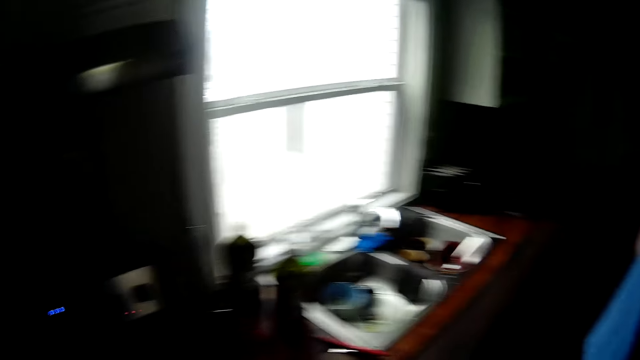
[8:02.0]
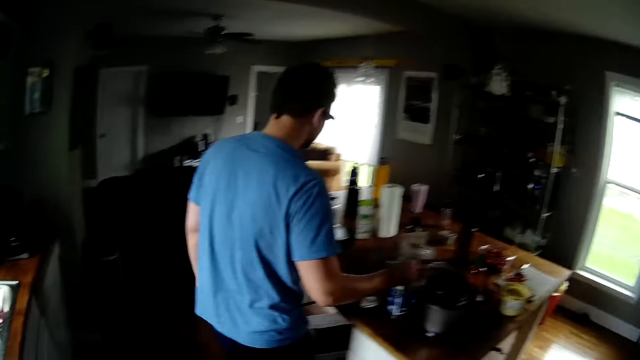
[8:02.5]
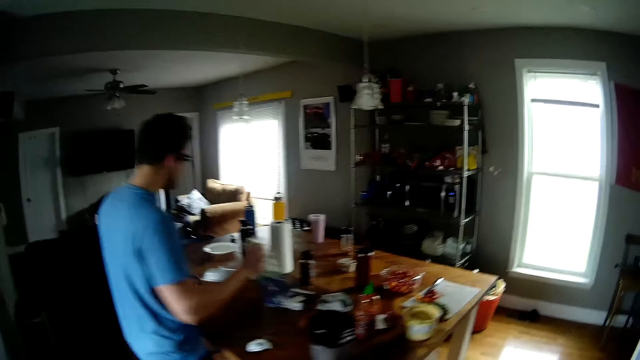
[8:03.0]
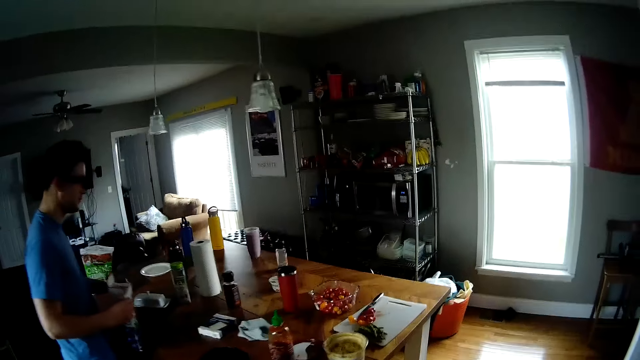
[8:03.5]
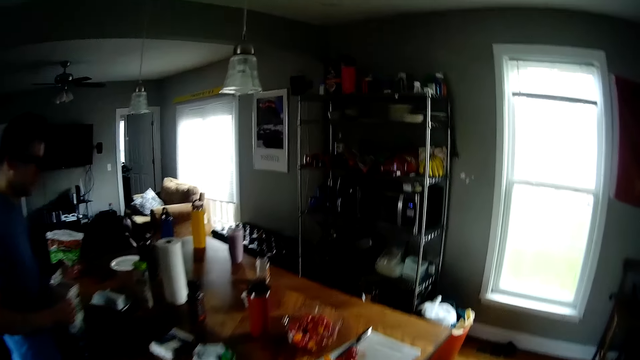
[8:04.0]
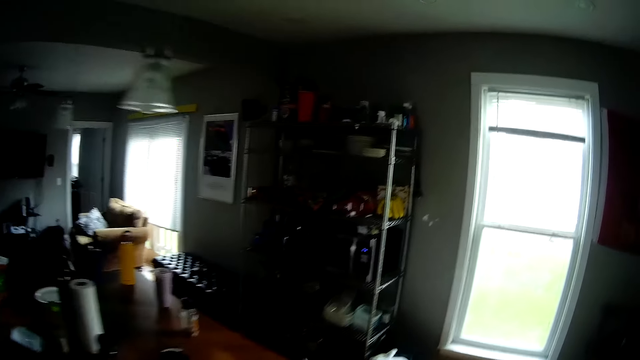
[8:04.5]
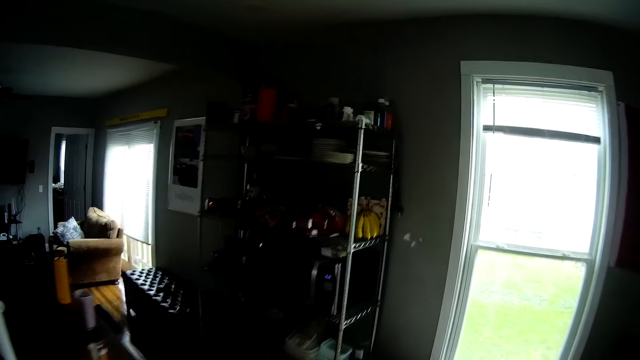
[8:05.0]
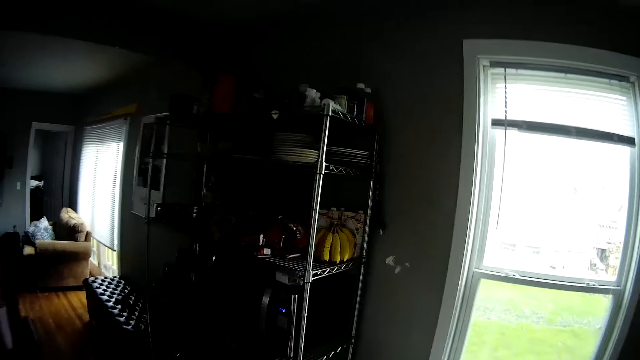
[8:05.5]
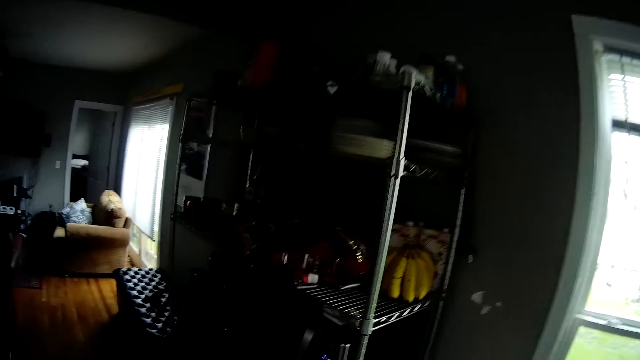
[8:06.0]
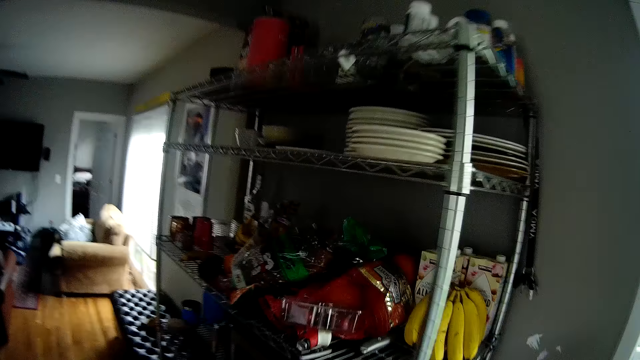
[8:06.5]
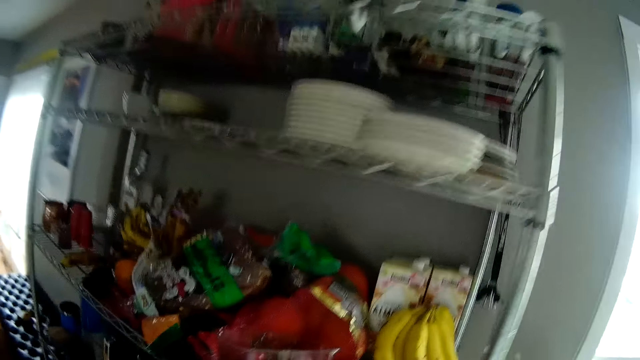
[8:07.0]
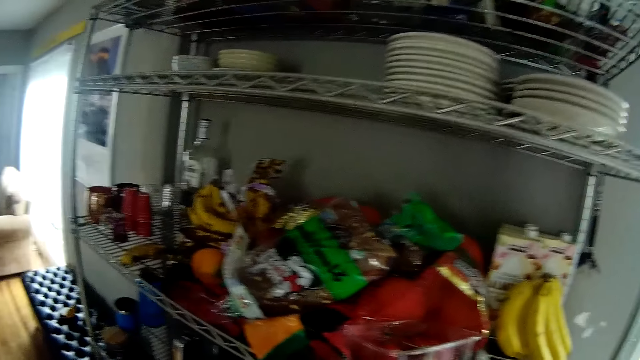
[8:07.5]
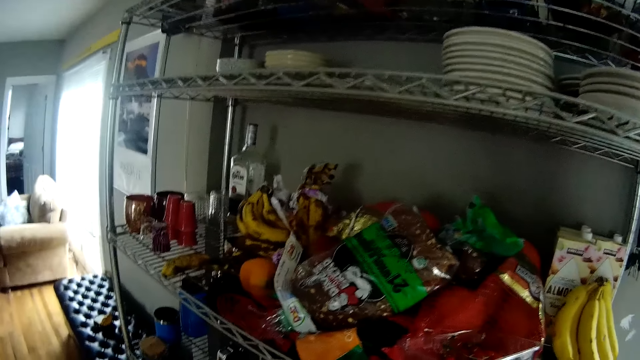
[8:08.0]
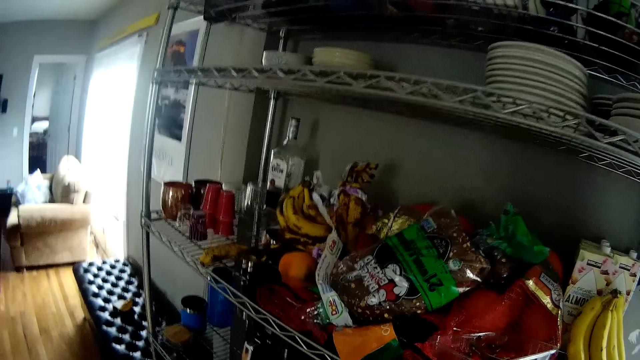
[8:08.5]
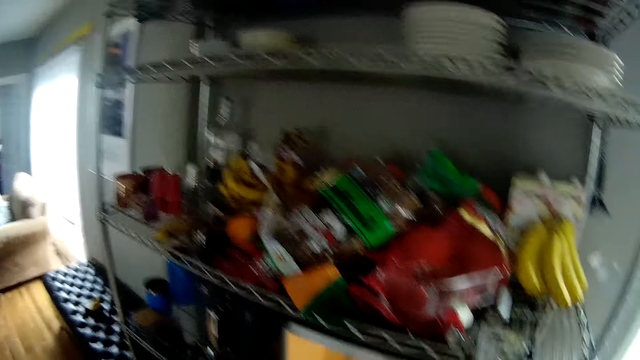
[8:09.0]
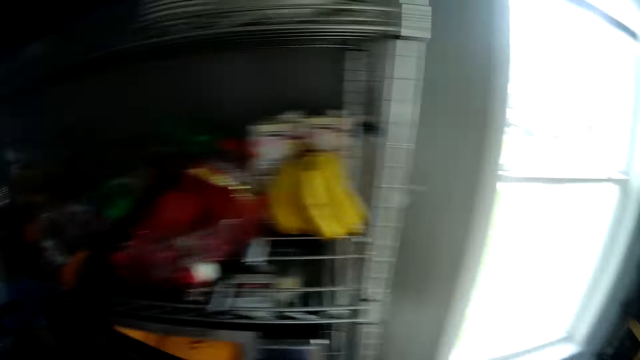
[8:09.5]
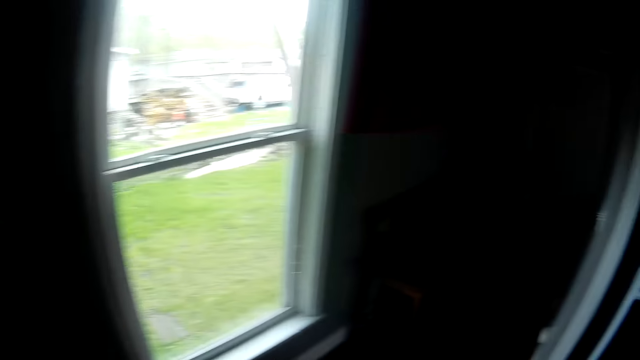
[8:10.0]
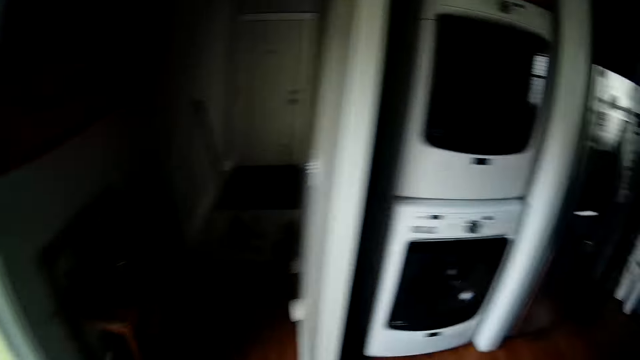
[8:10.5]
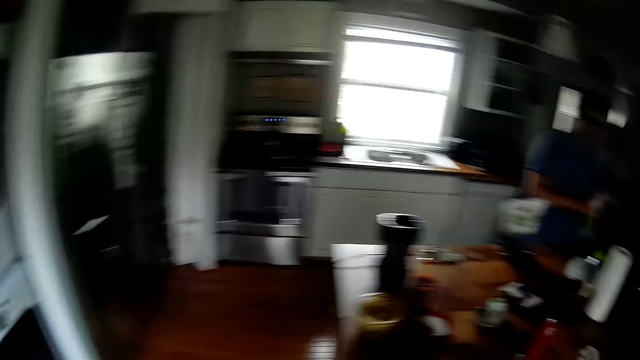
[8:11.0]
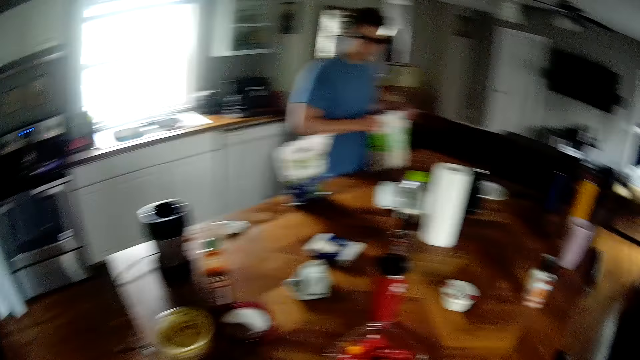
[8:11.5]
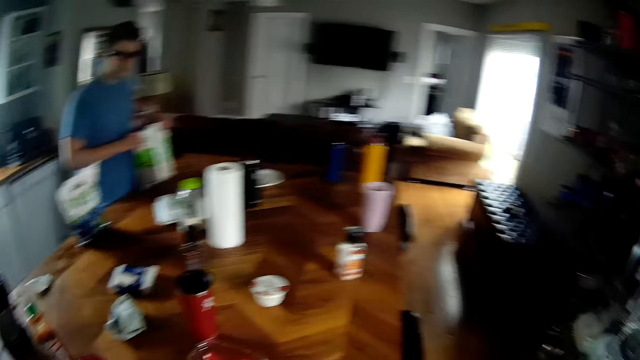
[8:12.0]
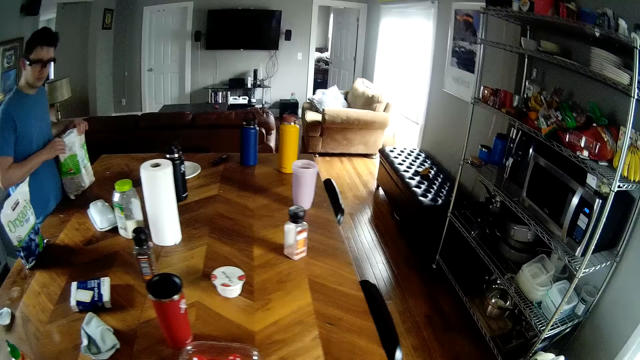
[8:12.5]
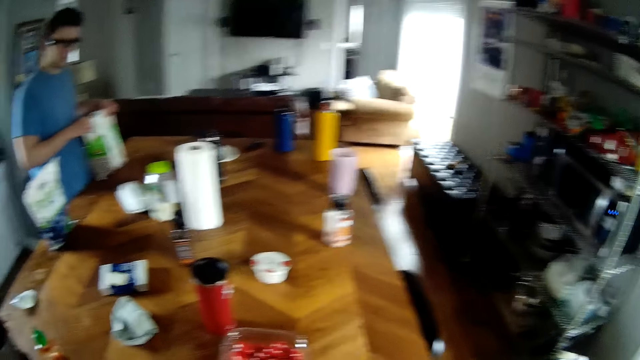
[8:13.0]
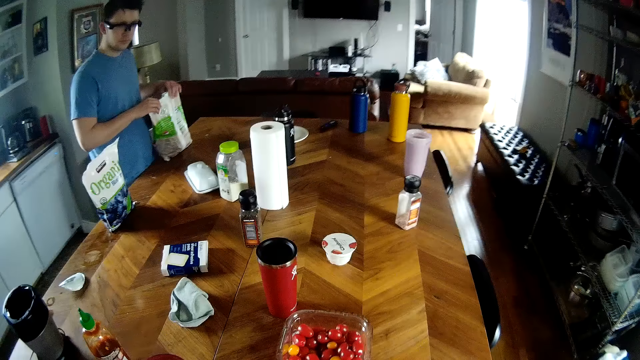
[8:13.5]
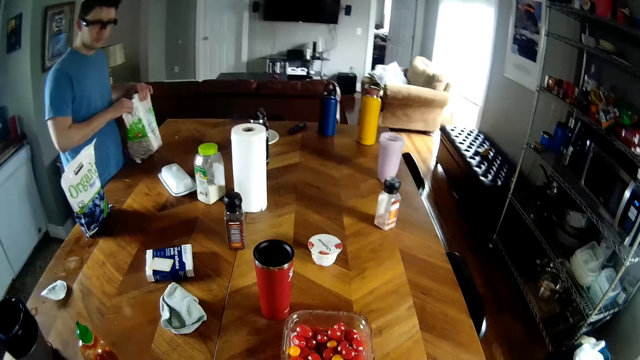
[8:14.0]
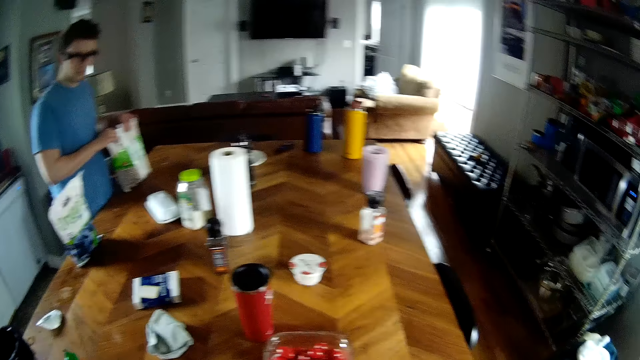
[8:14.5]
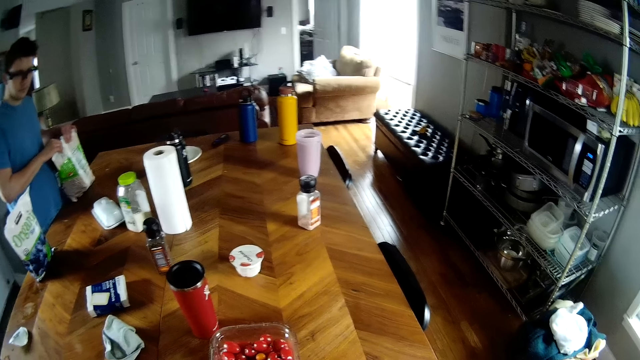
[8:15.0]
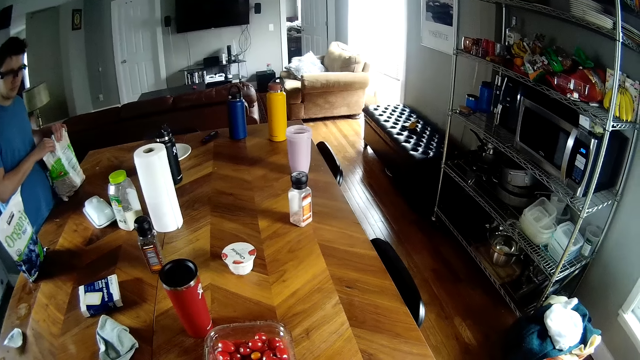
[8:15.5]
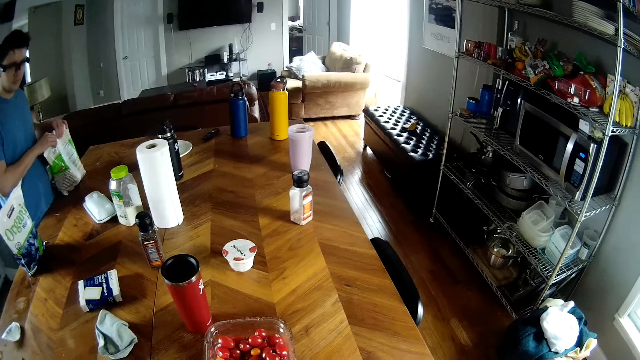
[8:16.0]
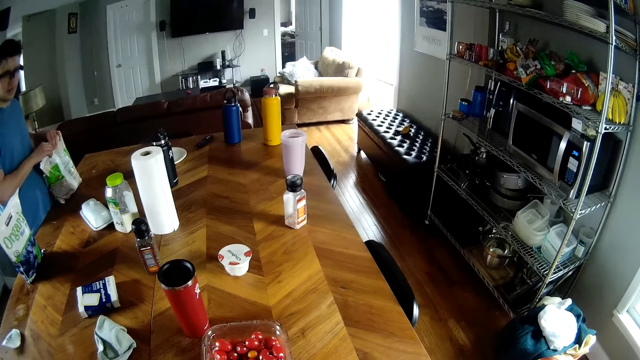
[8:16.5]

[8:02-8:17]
The man walks back to the table. The man carries a pack of blueberries from the table with his right hand. The man seals the pack of strawberries with both hands. The camera wearer converses with the man.

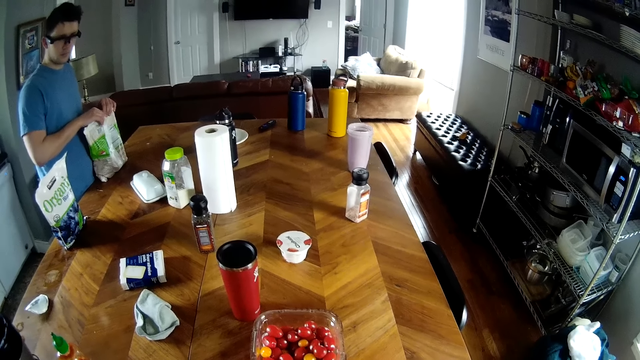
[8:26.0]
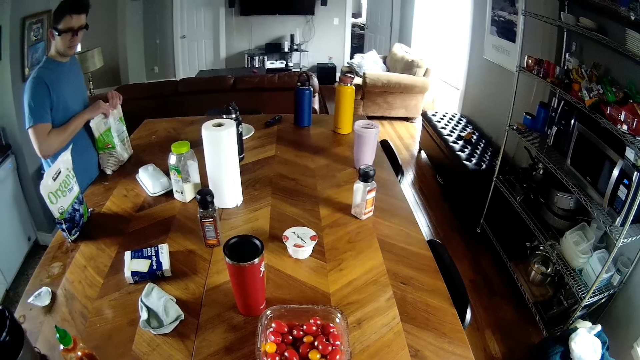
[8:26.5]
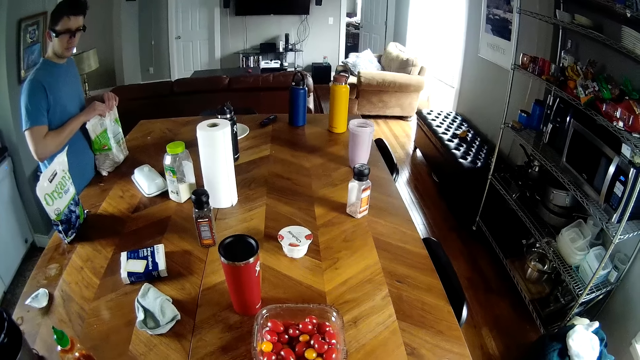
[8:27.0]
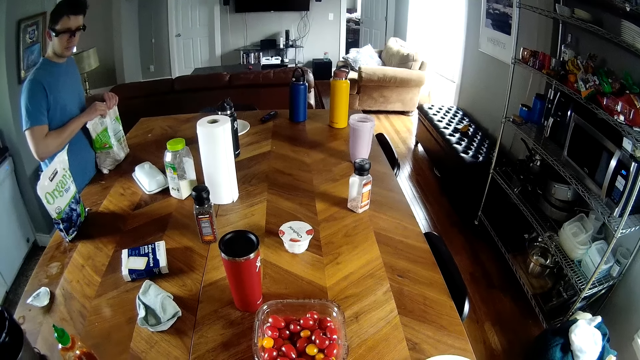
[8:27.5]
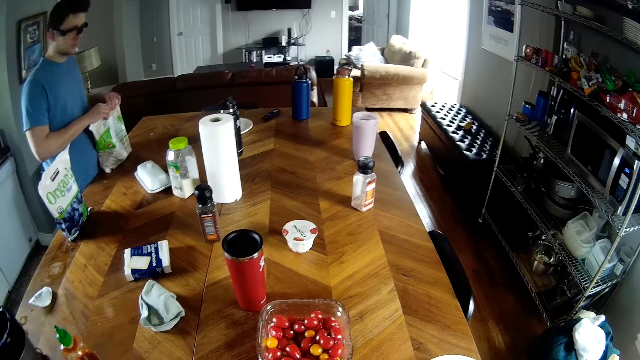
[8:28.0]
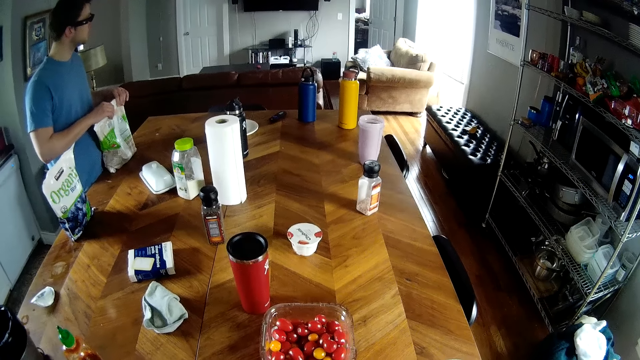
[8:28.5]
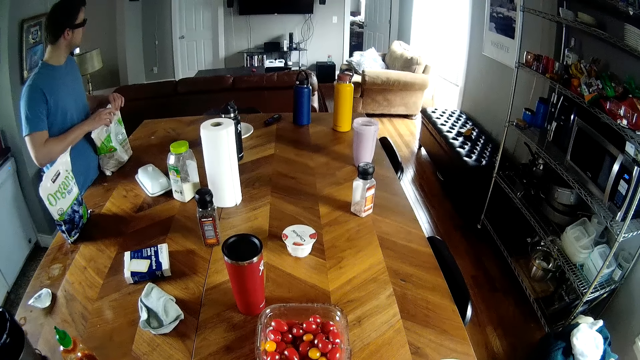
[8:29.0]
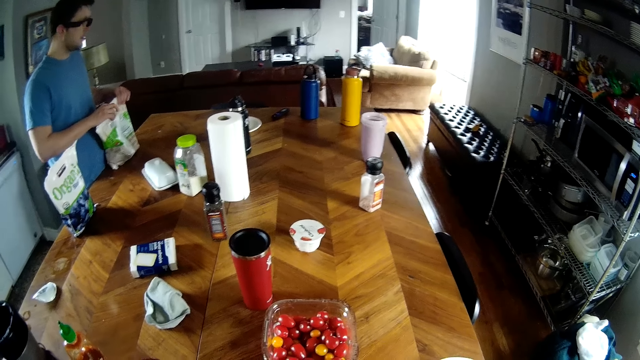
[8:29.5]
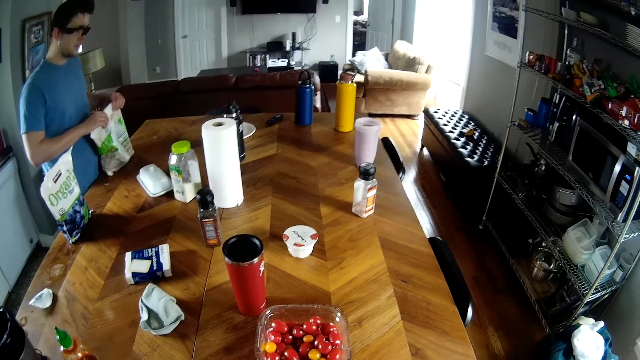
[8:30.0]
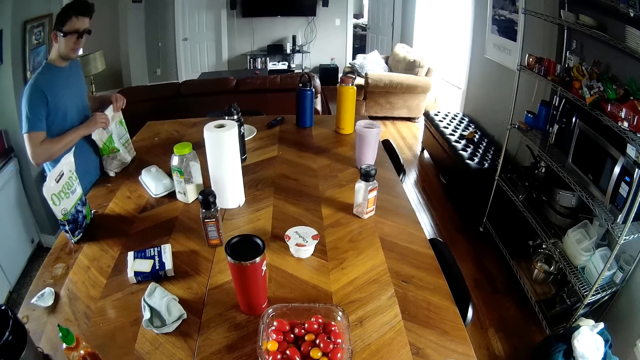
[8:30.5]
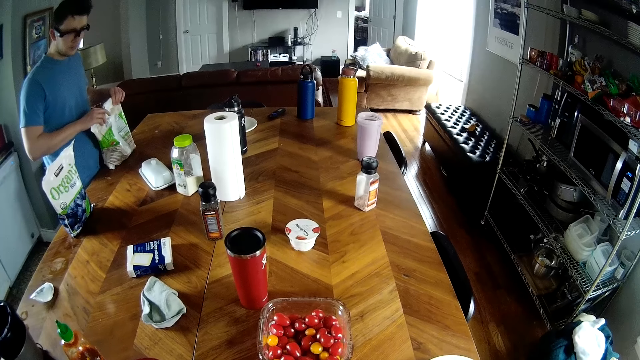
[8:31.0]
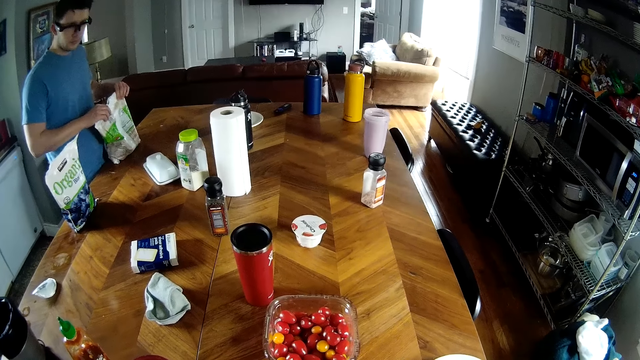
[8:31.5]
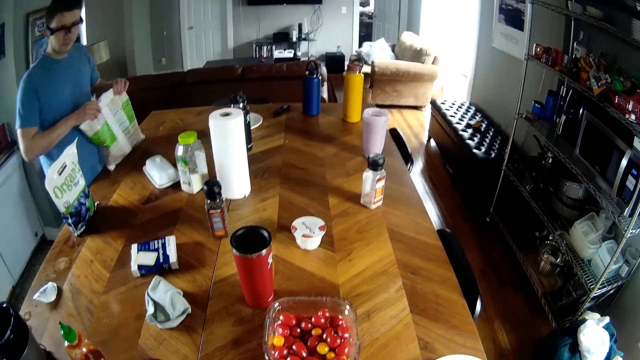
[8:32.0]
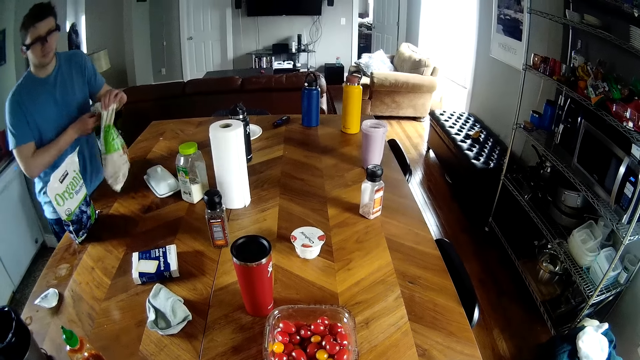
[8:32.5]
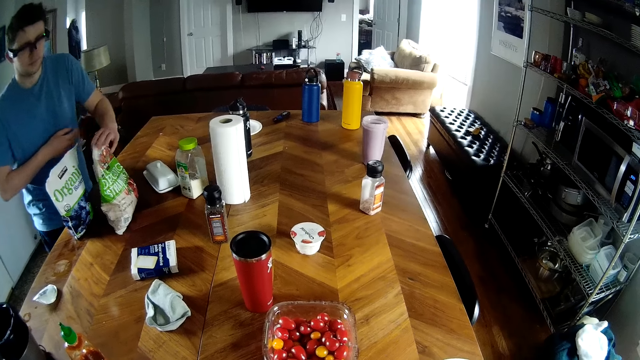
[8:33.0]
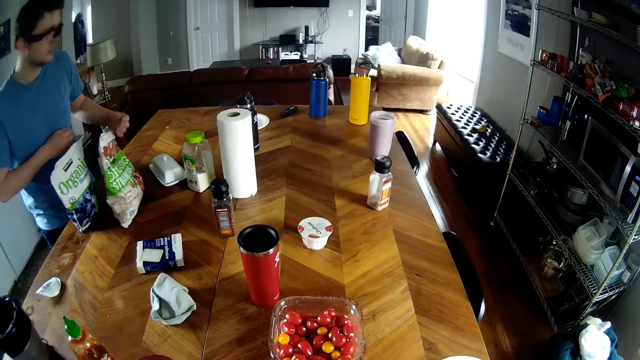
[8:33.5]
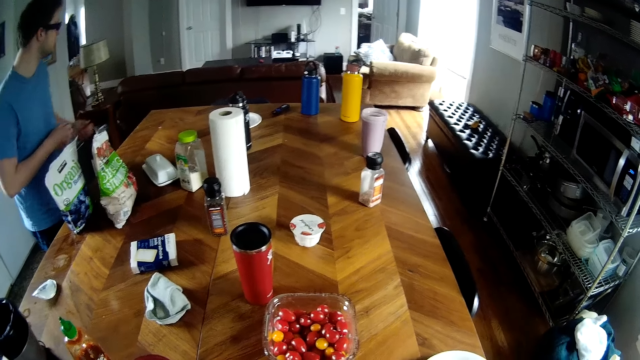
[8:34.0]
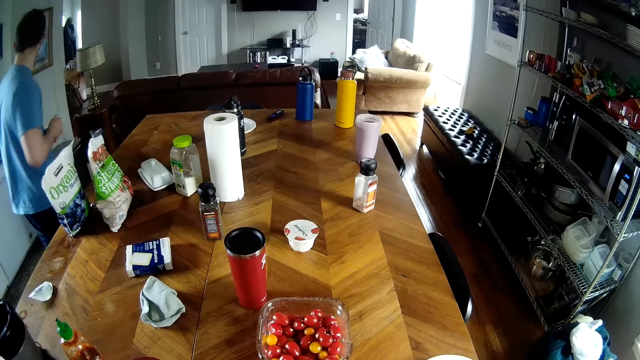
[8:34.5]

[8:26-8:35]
The man puts the pack of strawberries beside the pack of blueberries with his left hand on the table.
